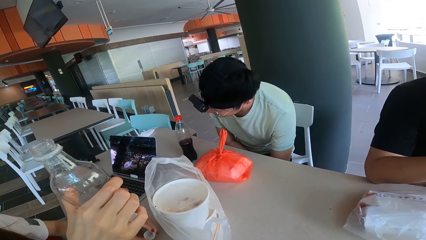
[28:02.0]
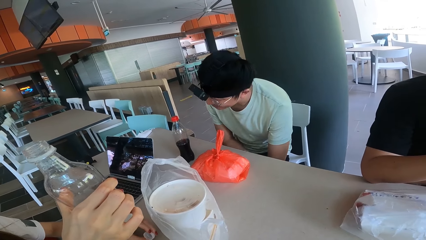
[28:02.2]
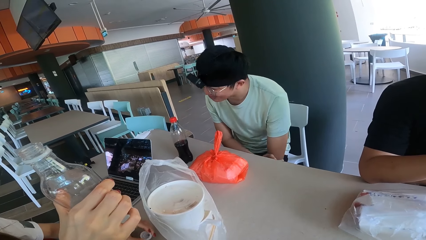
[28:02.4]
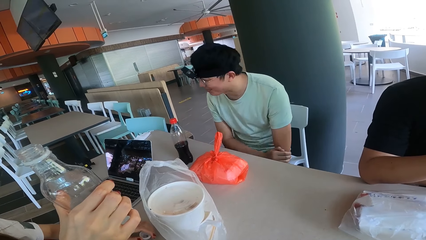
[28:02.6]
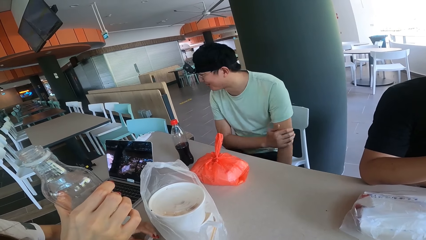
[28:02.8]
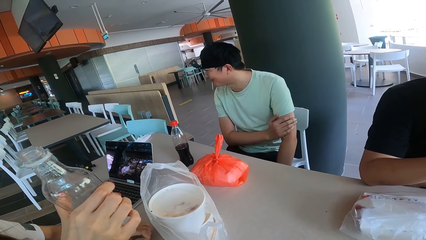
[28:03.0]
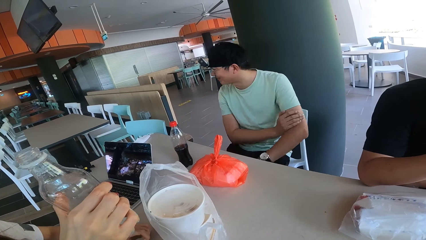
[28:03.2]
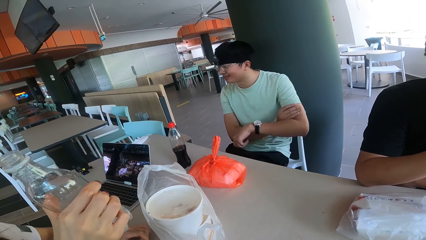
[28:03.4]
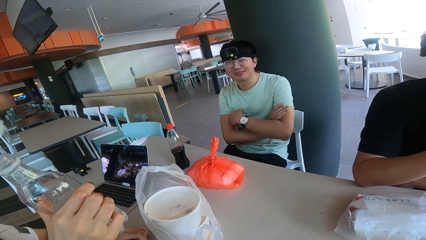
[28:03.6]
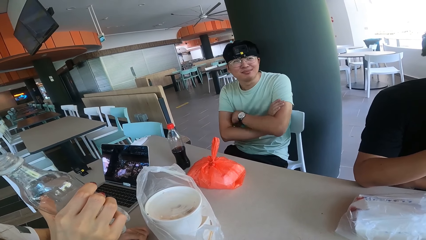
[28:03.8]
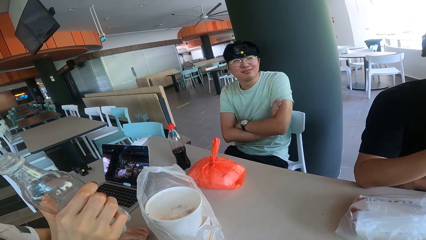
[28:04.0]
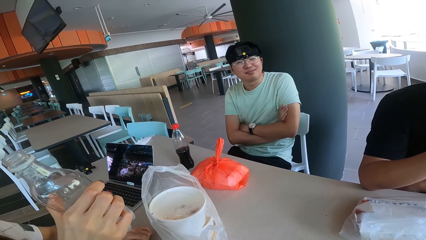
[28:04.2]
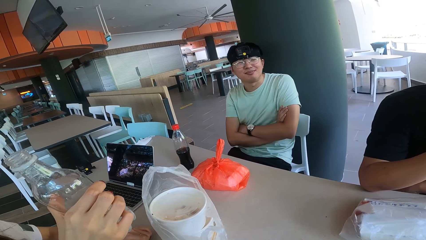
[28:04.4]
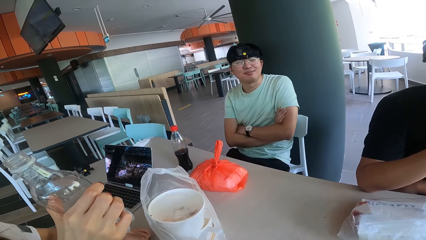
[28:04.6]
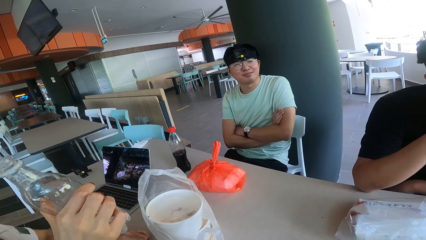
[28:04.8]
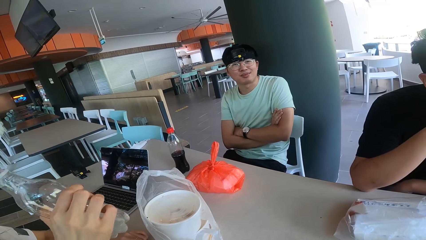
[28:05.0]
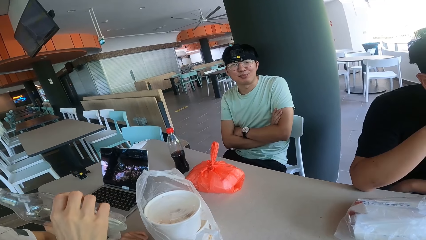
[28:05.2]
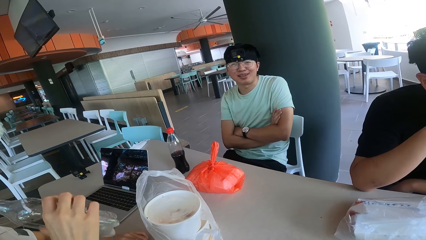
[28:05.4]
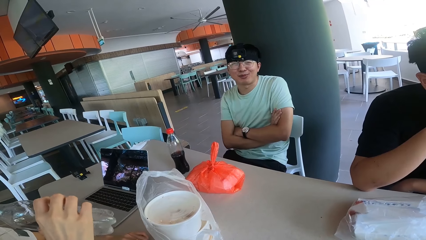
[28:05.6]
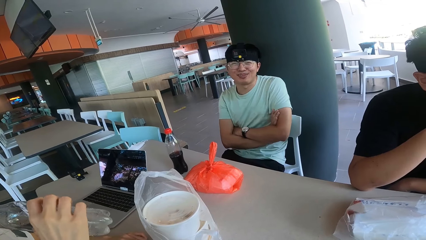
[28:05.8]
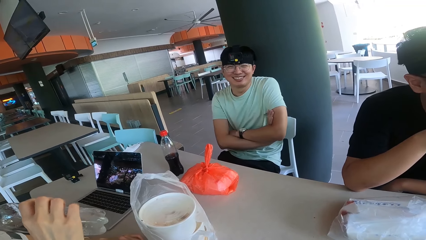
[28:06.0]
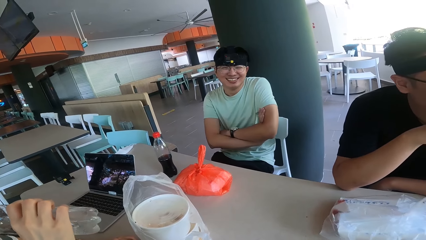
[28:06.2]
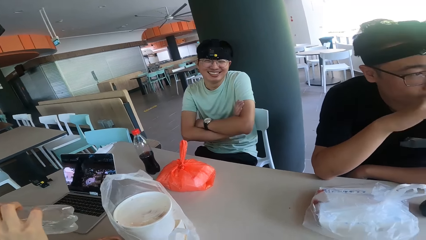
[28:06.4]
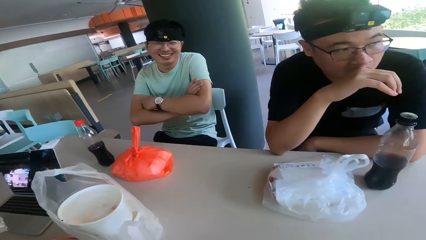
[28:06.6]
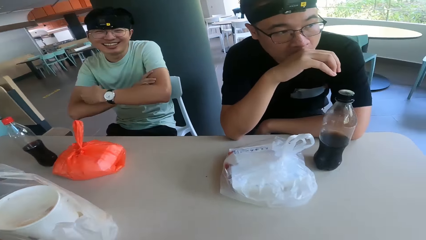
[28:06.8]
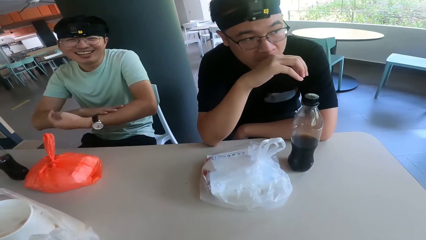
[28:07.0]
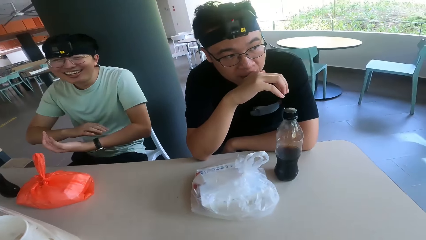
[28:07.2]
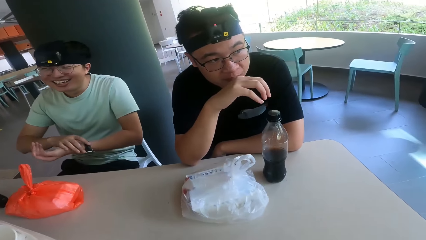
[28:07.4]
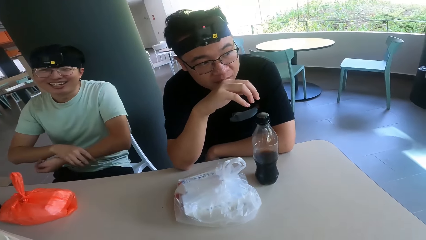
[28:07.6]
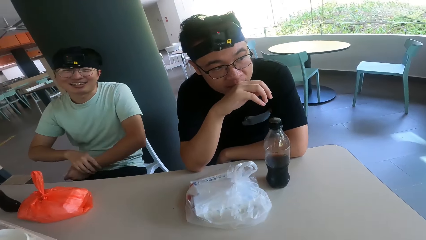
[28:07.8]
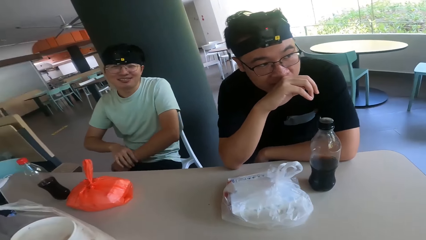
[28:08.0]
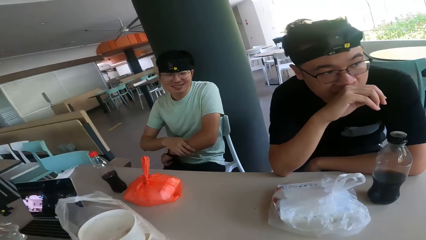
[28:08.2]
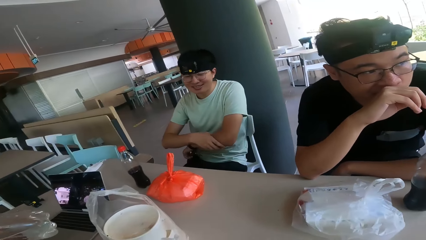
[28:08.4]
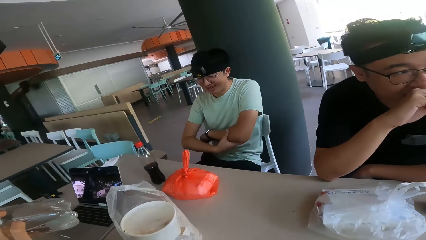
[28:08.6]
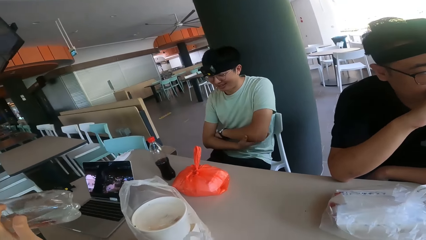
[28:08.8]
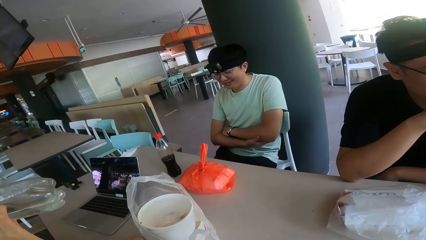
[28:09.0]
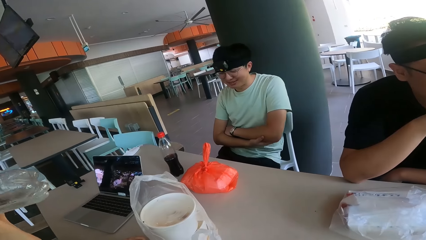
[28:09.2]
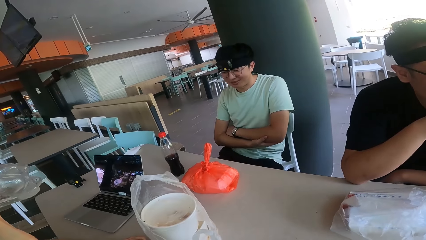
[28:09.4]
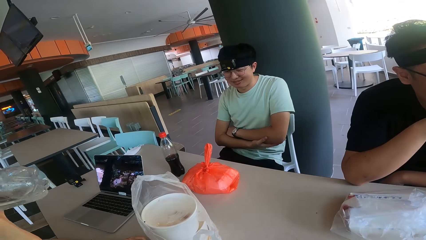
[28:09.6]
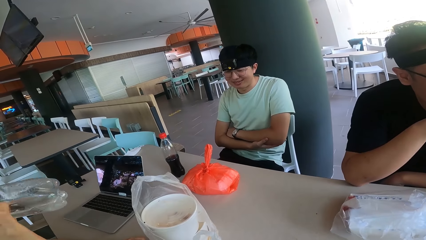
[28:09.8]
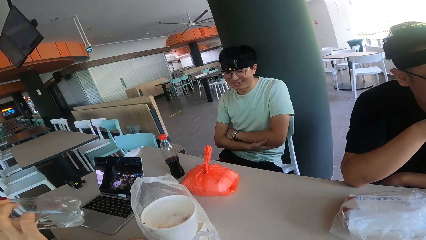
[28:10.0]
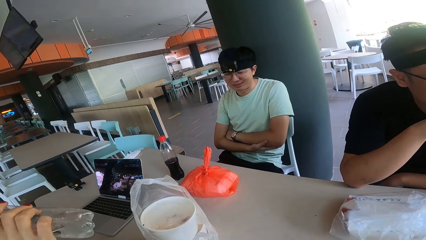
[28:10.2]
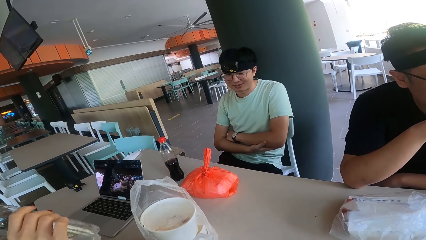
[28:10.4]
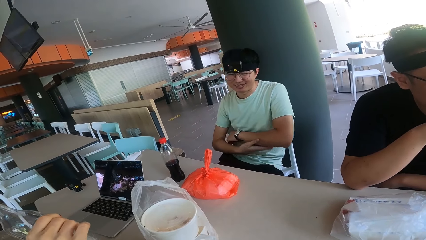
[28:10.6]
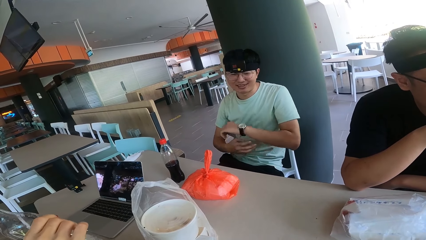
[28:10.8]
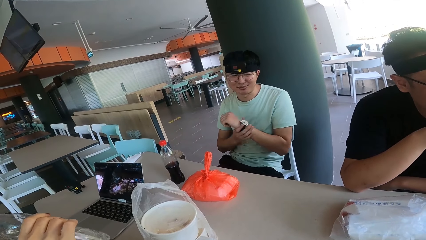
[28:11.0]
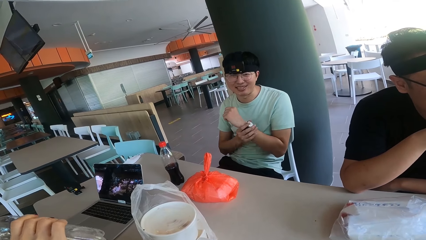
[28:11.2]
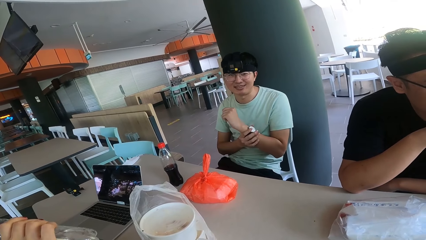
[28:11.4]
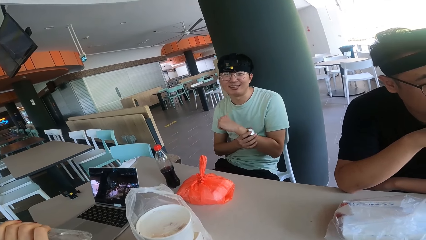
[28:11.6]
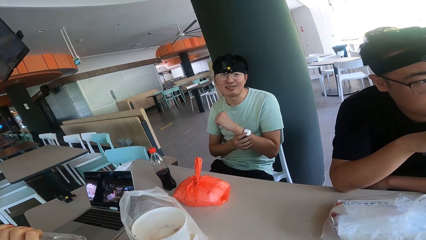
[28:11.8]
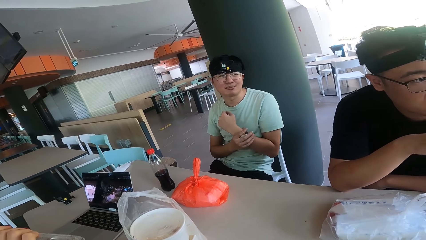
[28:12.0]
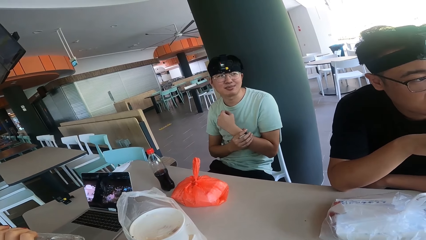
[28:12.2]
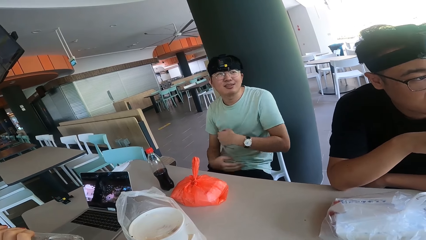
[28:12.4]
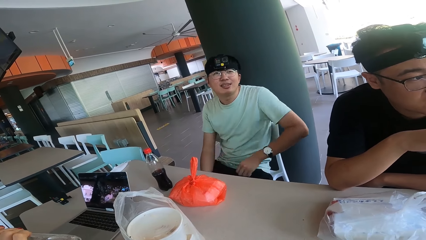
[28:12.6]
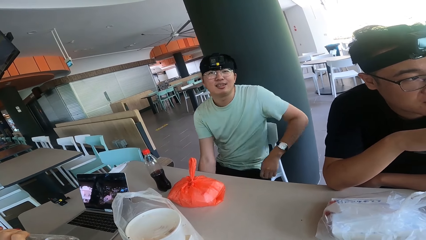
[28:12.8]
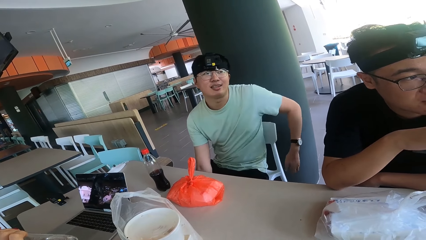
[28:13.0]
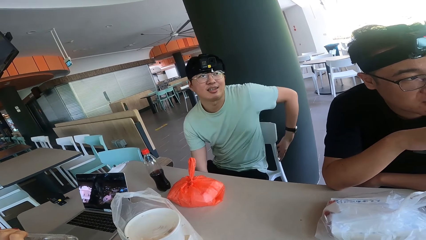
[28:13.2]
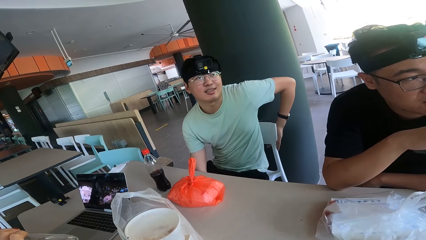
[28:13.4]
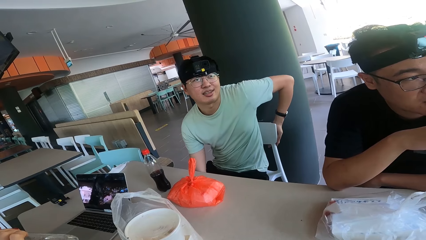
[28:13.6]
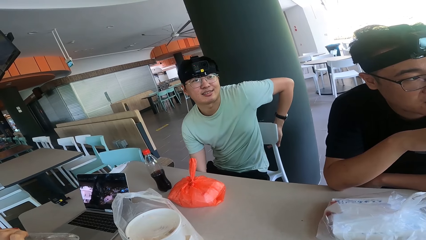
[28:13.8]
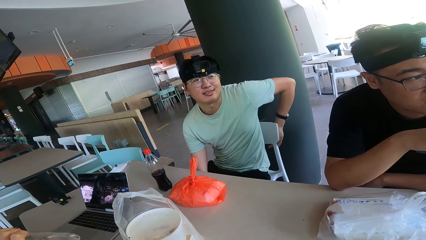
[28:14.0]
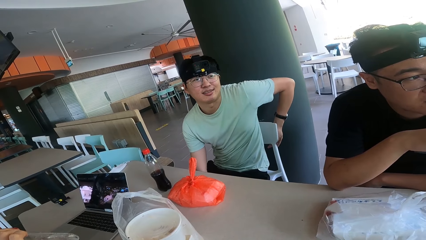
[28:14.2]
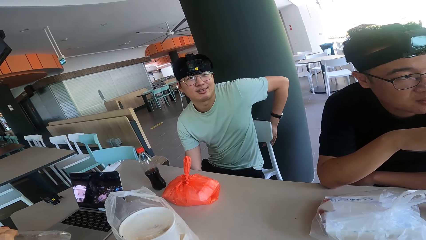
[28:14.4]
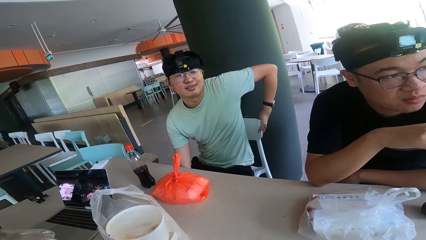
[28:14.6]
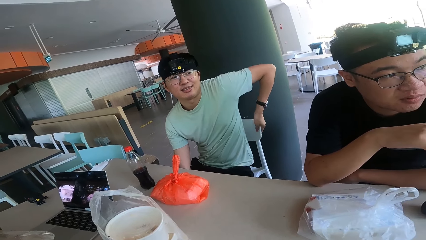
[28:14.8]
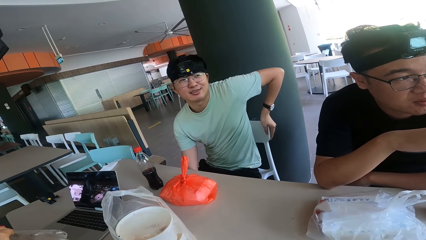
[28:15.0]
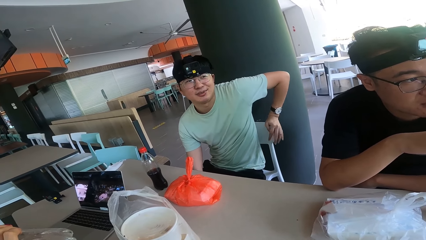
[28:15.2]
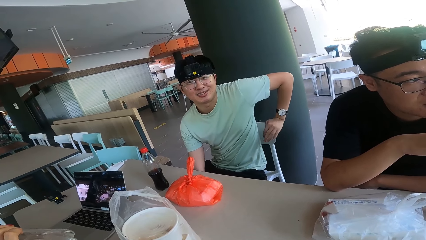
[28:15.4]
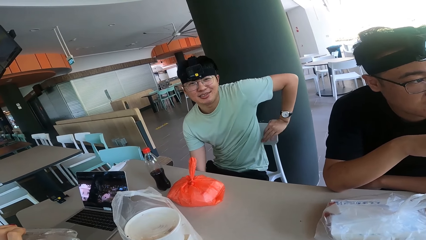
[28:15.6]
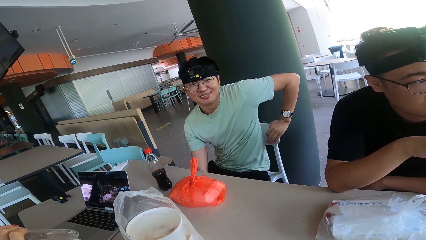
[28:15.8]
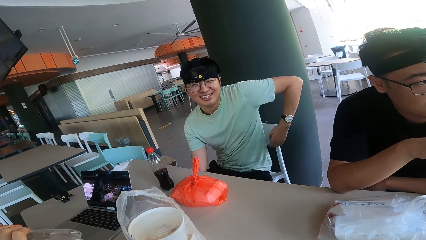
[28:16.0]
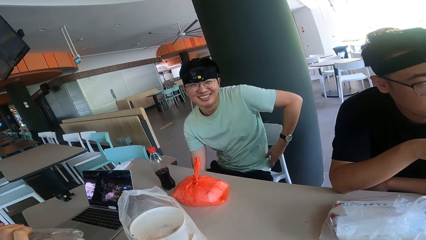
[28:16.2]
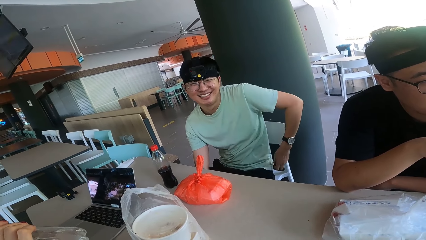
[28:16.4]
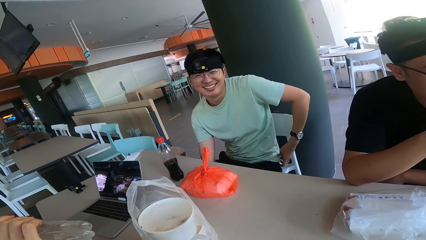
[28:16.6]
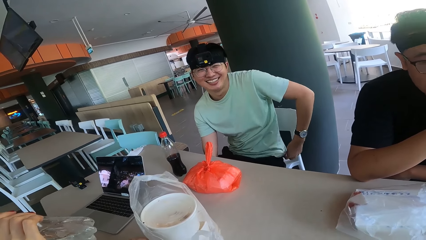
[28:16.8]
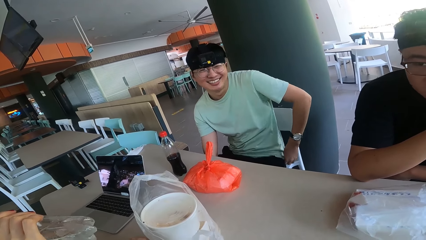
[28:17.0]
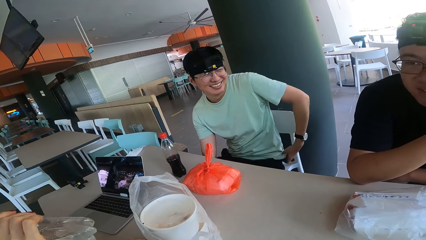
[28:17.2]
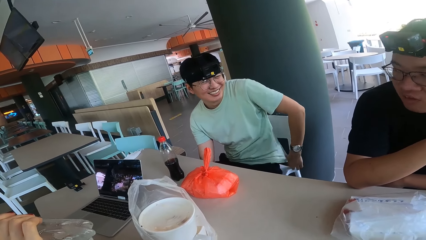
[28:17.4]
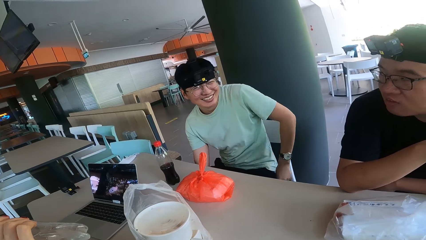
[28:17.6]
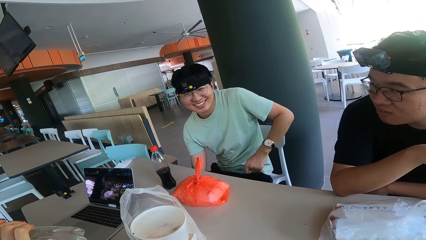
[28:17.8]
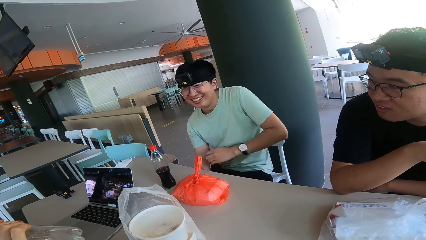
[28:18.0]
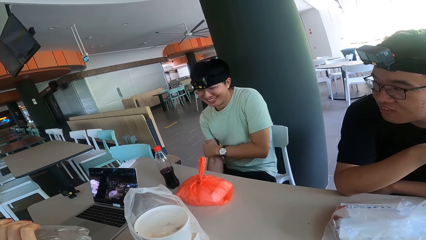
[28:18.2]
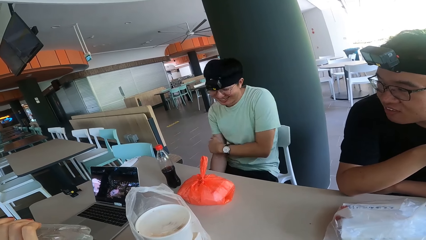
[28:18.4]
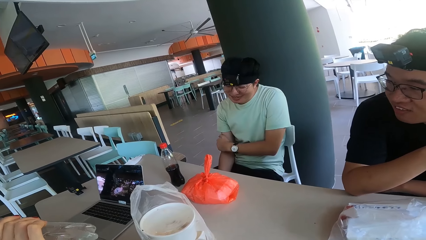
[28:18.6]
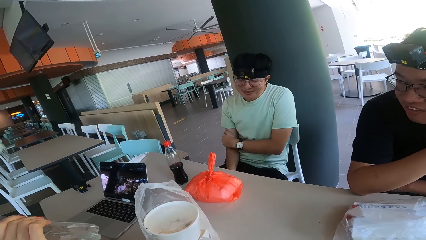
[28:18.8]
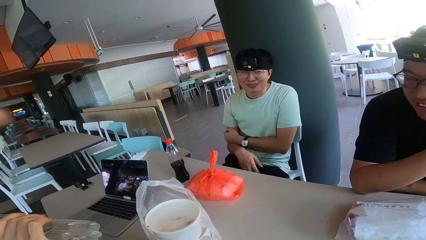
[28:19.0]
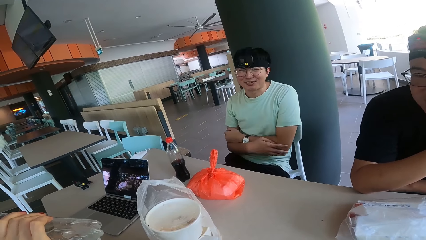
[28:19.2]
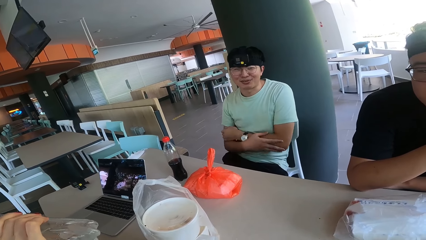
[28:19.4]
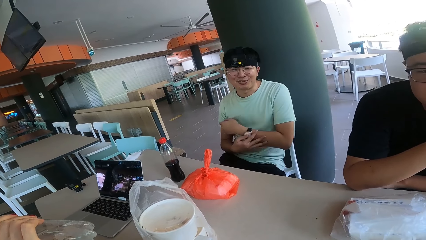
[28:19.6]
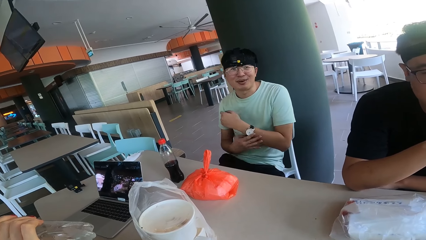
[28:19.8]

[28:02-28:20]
A person holds the water bottle. A man touches his watch, holds the watch, stares at the camera and stretches his t-shirt. Another man shakes his hand.
